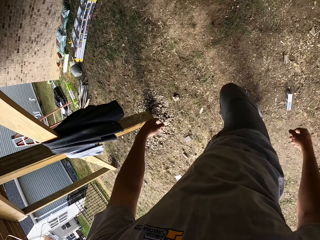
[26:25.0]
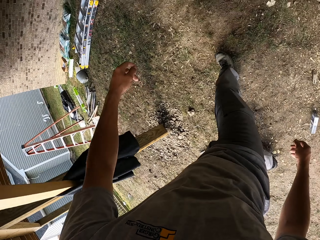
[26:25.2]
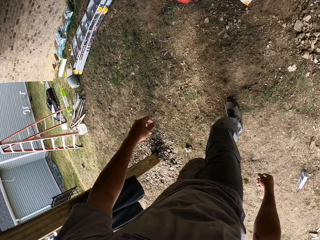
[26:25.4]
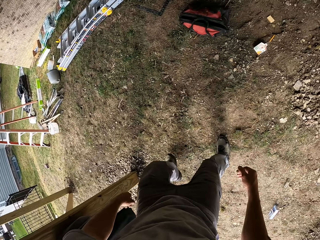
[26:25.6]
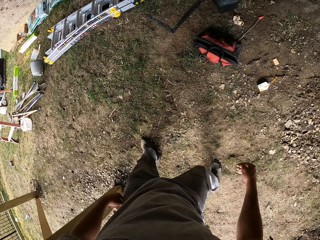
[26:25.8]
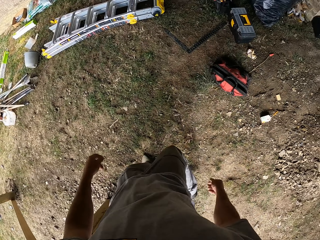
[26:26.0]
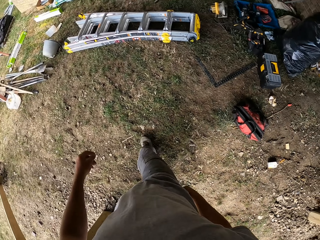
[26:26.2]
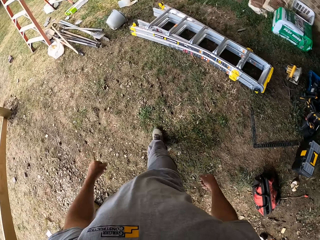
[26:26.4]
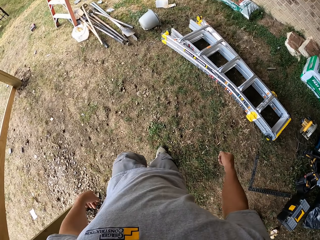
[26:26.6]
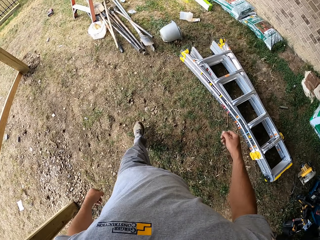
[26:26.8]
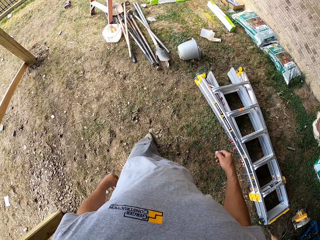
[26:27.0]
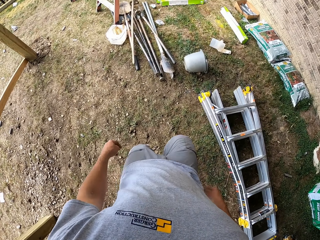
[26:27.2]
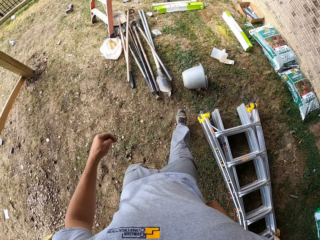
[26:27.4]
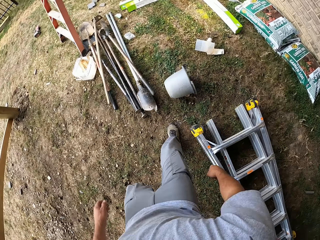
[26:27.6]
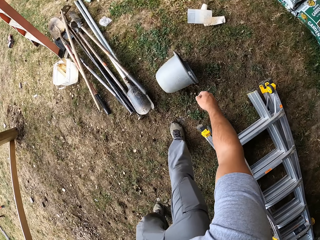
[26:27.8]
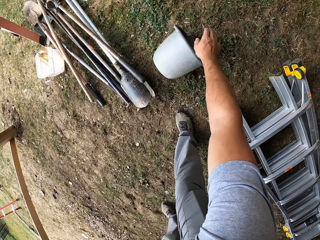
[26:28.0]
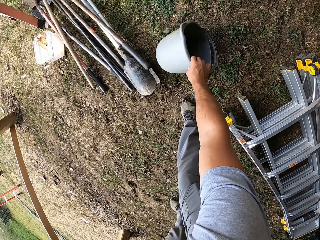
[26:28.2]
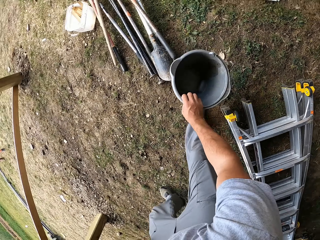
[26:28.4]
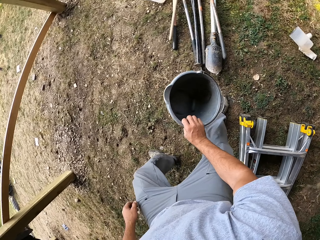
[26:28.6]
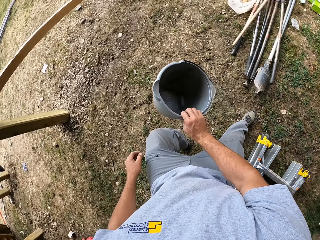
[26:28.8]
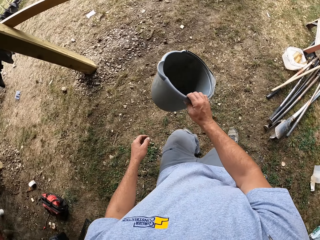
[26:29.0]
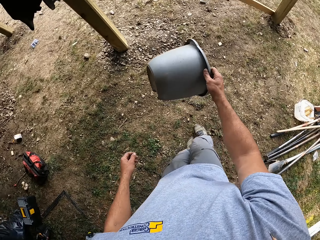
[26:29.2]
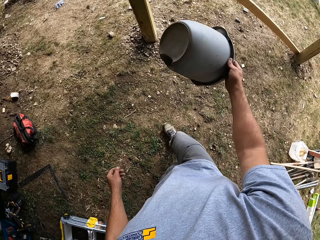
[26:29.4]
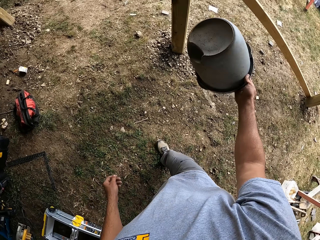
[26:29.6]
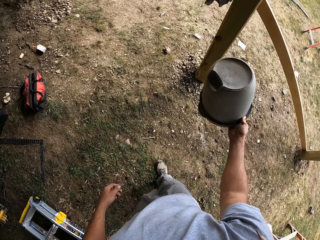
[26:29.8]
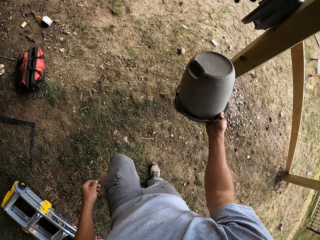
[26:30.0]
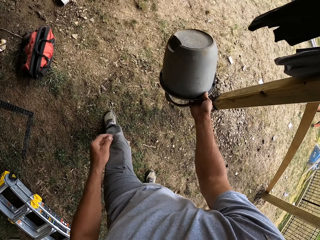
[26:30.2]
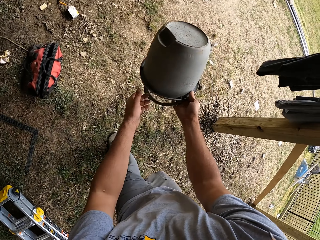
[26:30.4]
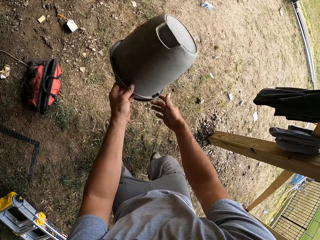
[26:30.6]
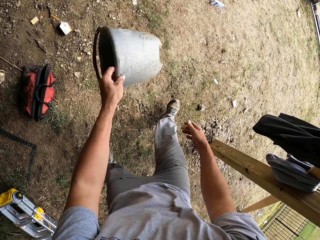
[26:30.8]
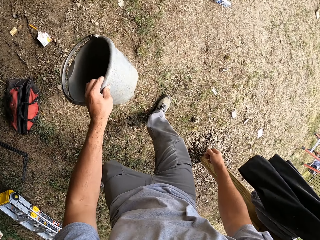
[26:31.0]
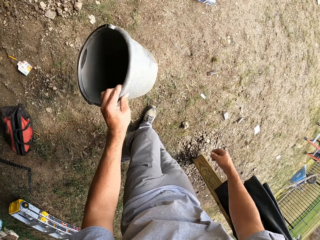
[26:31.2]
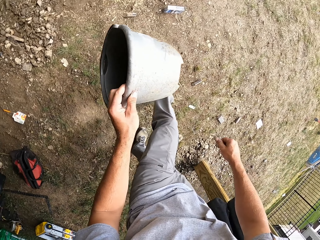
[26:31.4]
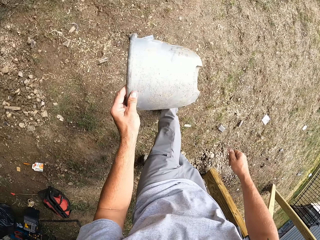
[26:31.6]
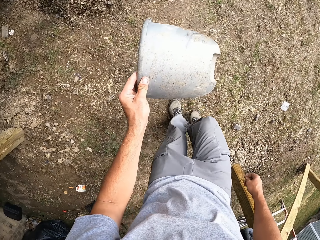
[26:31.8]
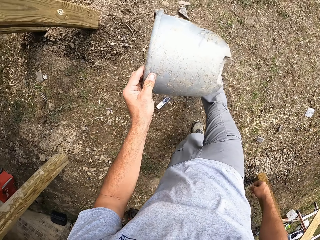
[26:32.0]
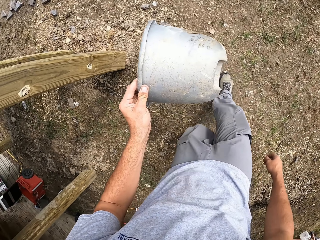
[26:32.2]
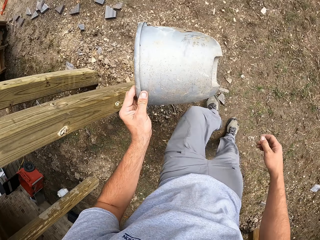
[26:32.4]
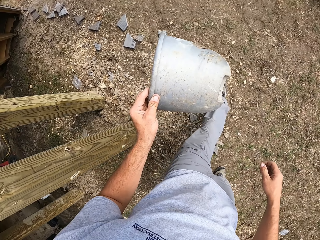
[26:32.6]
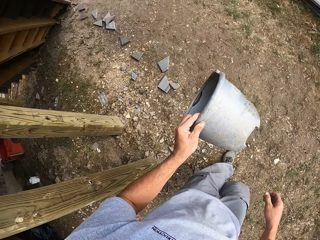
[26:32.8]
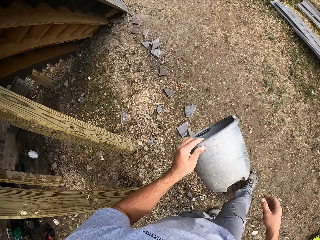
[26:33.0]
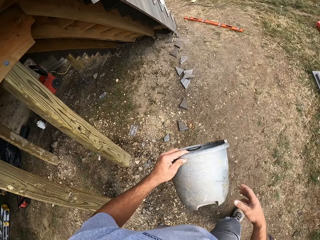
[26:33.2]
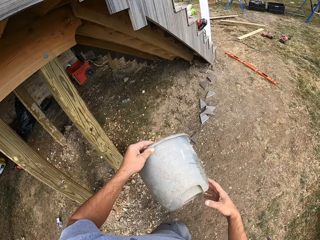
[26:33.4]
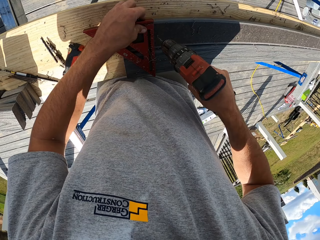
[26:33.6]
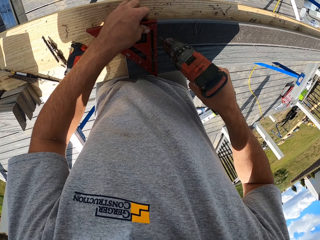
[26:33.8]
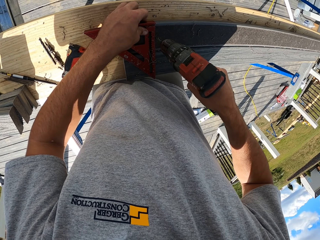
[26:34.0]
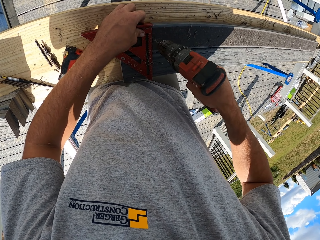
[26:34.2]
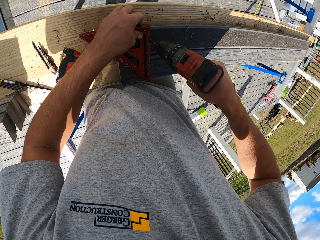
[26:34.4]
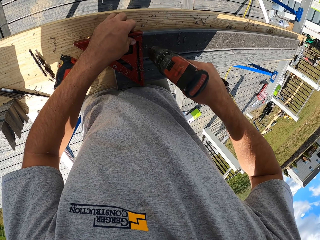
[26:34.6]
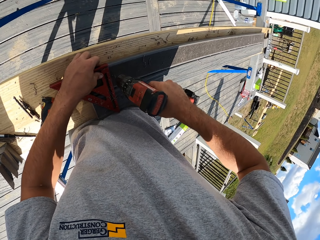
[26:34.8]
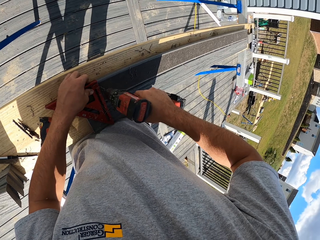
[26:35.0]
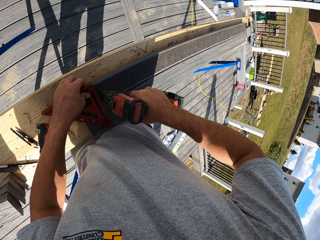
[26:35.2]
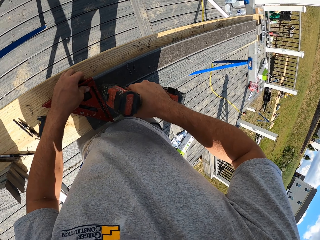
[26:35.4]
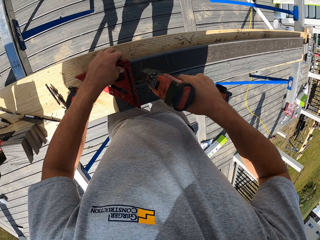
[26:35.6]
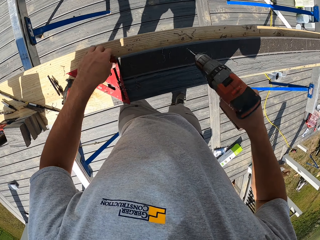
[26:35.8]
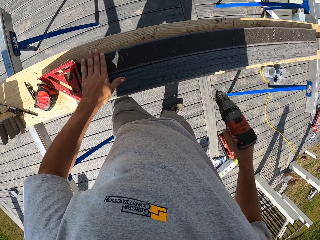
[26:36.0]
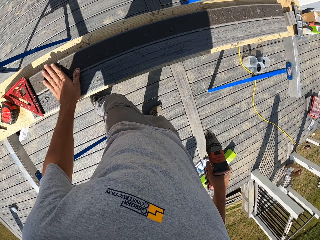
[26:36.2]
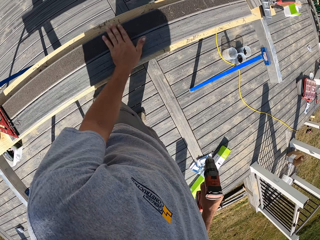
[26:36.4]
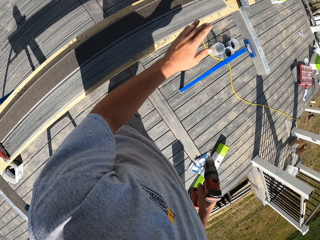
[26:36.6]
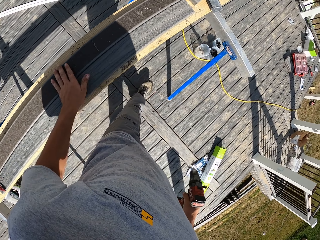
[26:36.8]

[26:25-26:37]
The camera wearer walks around the compound. They pick up a bucket from the ground. They pour water on the ground. They hand the bucket to the left hand. They walk around the compound. They drill a hole on a piece of wood or rod. They hold a drill bit. They hold a square rule with the left hand on the rod. They walk around a verandah.

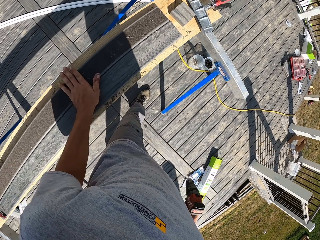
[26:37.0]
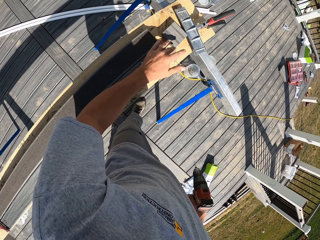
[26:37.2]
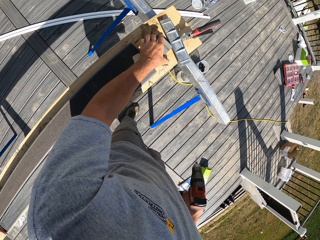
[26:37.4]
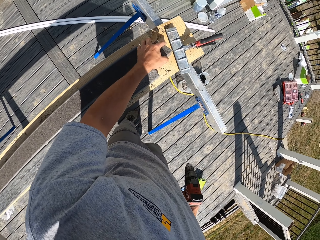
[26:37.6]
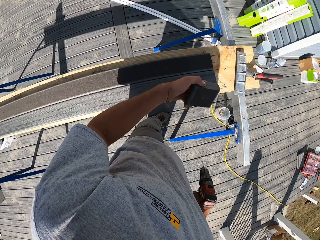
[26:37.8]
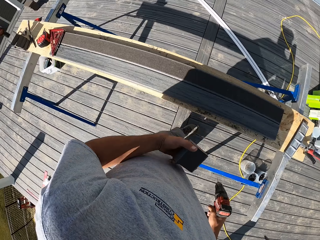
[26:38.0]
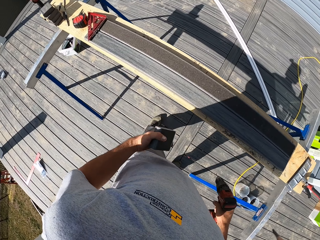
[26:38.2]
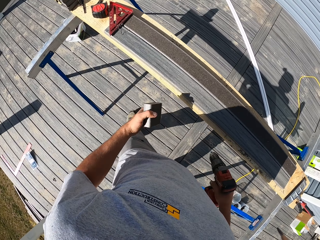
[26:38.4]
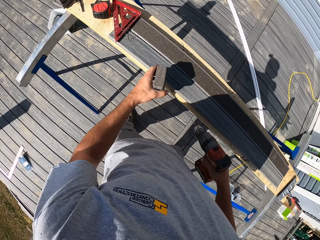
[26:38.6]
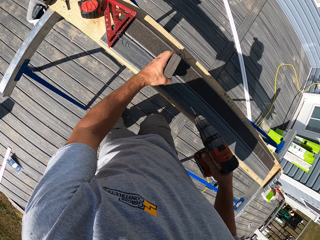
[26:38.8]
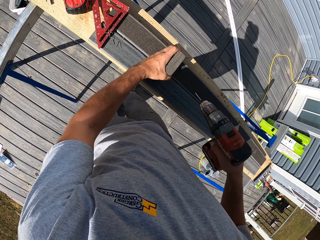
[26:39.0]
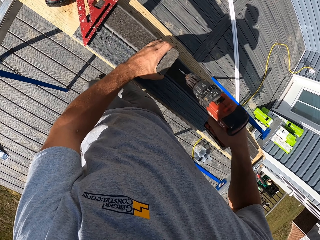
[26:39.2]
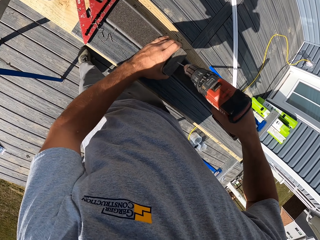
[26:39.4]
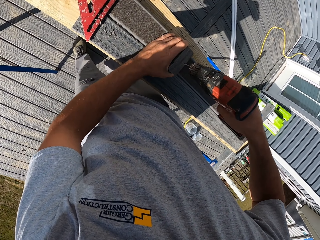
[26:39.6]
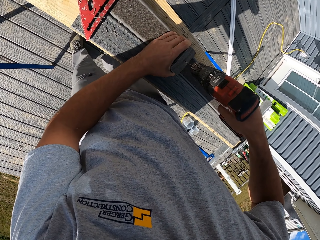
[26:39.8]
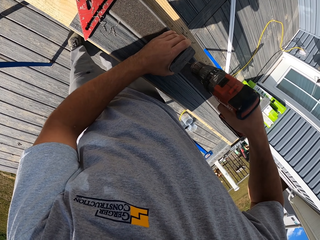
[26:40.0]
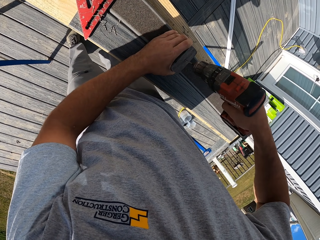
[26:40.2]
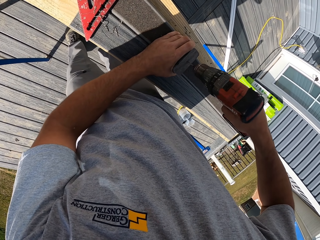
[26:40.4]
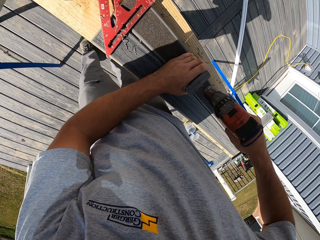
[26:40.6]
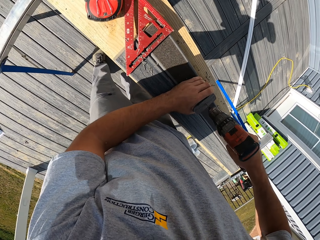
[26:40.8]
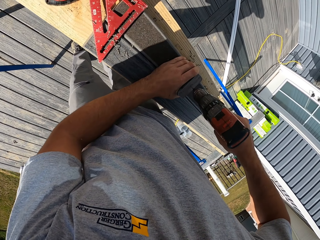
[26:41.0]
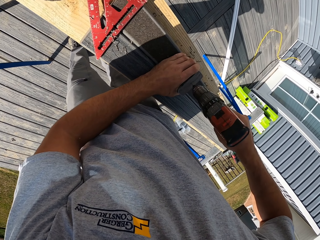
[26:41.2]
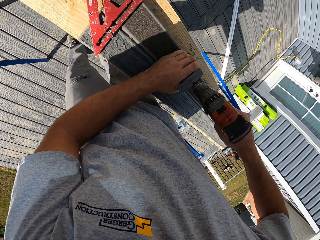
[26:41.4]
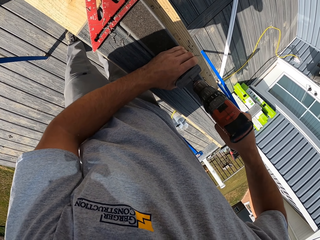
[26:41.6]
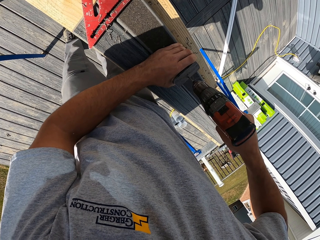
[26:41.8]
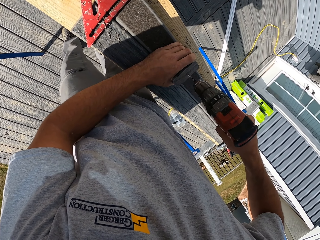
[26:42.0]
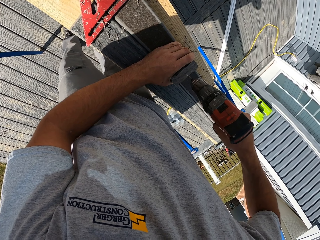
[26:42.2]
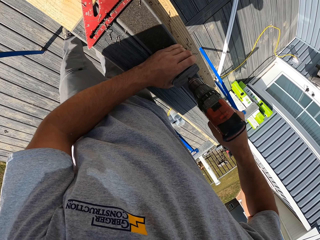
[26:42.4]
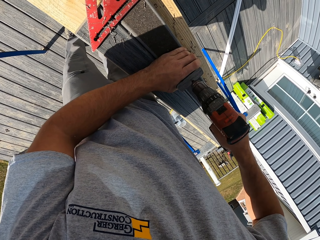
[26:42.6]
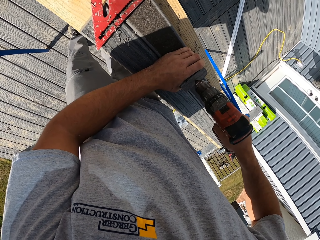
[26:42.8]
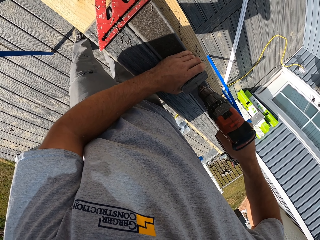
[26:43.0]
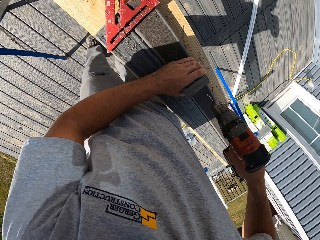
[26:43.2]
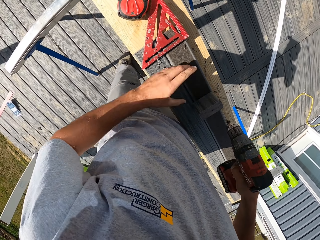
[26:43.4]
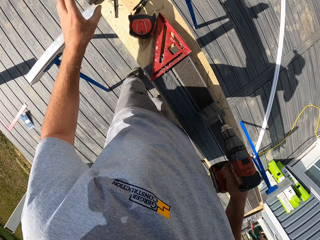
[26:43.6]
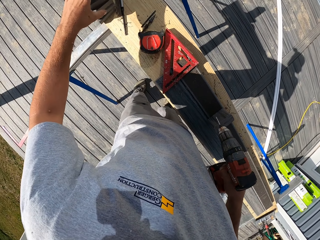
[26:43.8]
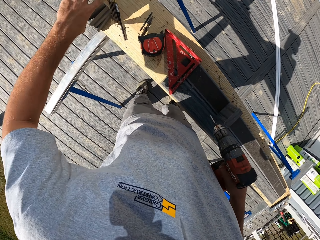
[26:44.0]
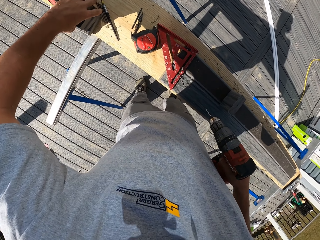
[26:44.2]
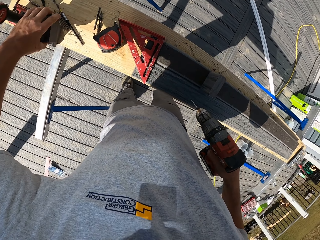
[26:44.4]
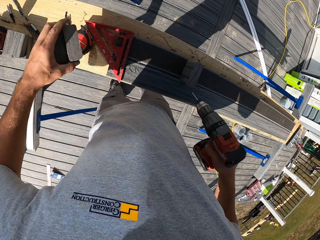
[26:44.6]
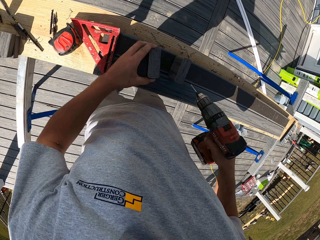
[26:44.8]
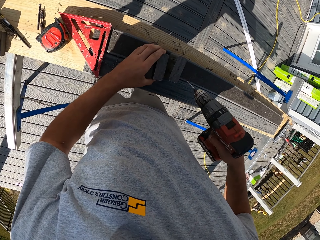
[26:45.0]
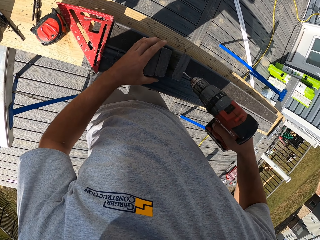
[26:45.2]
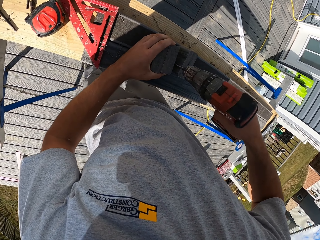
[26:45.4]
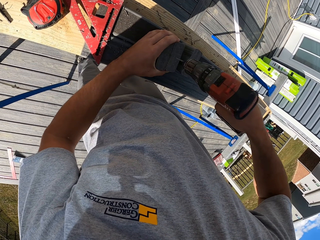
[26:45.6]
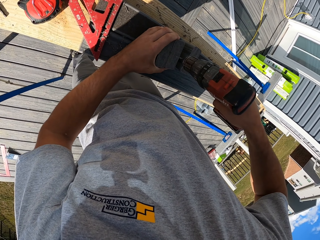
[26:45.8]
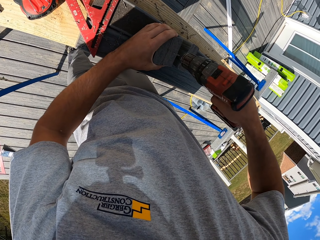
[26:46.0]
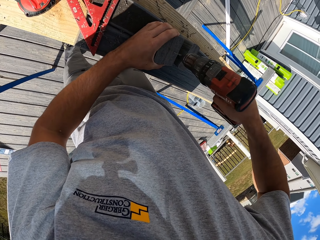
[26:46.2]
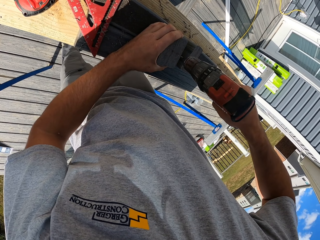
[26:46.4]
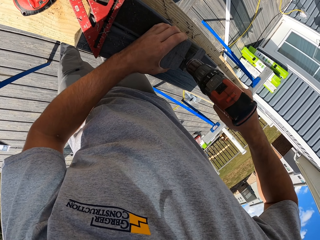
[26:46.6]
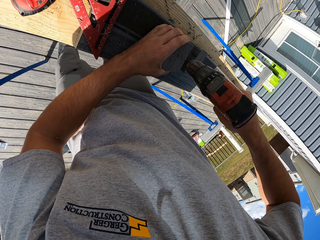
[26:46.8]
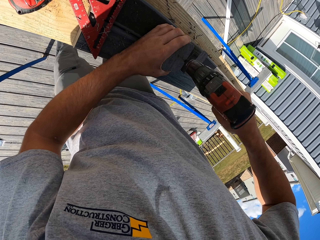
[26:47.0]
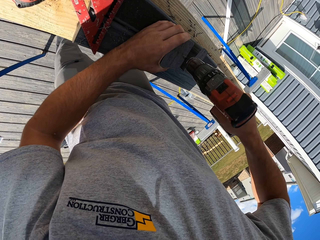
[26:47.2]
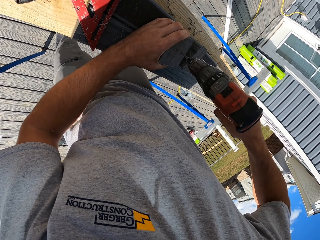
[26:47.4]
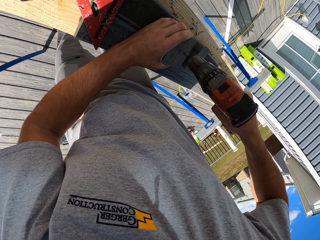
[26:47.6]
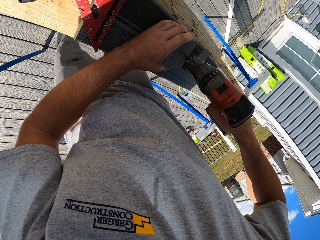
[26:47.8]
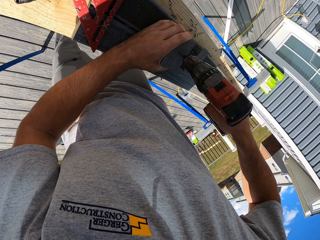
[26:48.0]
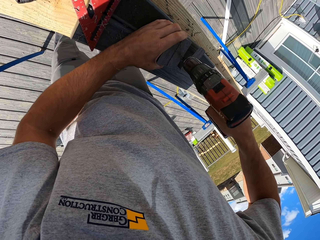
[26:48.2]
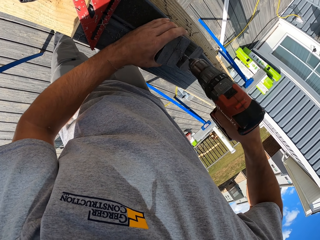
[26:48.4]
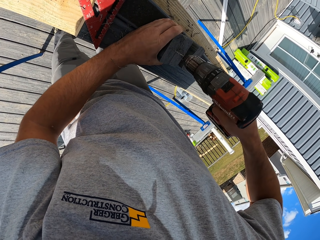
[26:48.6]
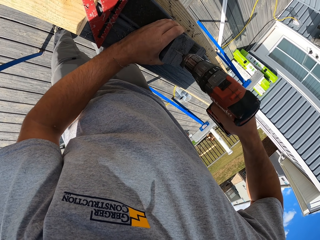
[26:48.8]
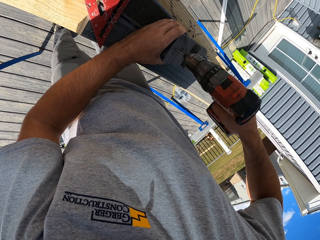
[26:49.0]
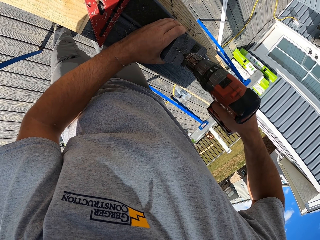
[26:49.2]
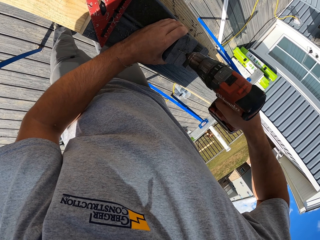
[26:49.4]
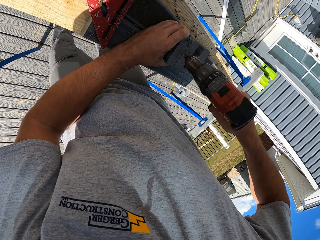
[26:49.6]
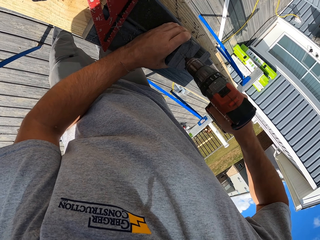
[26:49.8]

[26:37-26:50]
The camera wearer wipes the rod by hand. They move along the rod. They pick up a rod piece on the bench. They place the rod piece on the rod. They drill the rod piece on the rod. They pick up another rod piece on the bench. They put down a piece of wood. They drill the rod piece on the rod.
